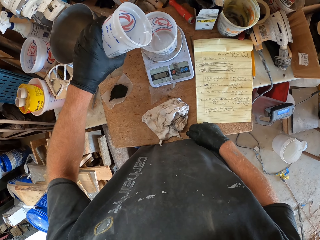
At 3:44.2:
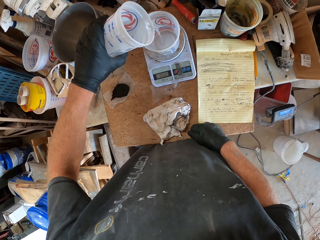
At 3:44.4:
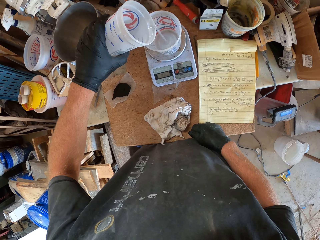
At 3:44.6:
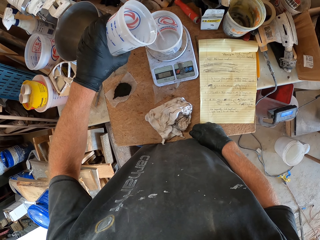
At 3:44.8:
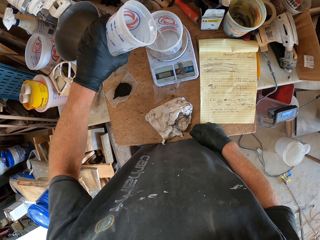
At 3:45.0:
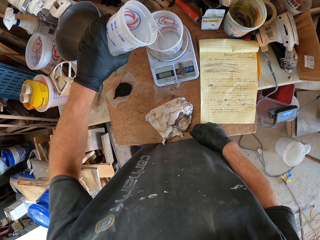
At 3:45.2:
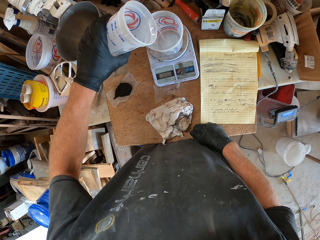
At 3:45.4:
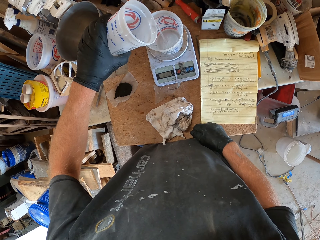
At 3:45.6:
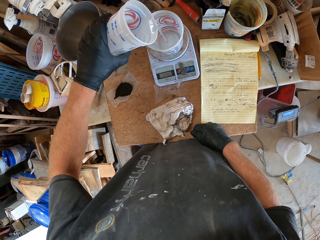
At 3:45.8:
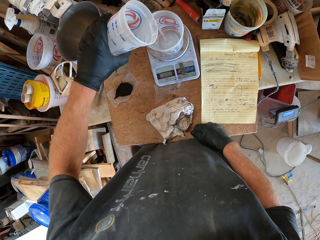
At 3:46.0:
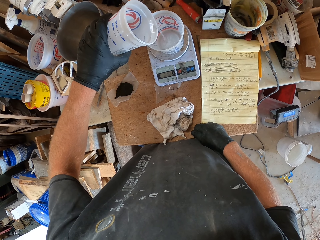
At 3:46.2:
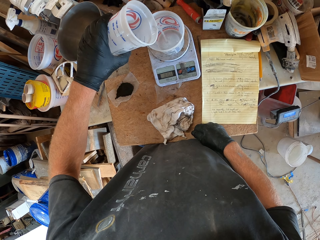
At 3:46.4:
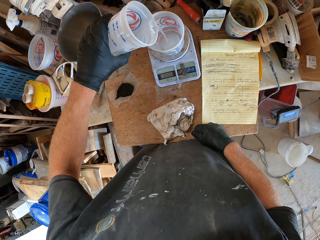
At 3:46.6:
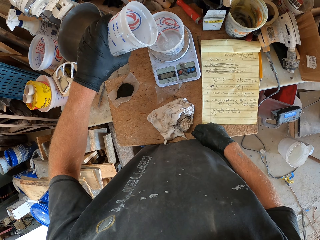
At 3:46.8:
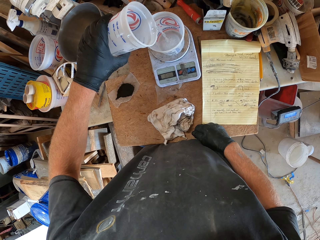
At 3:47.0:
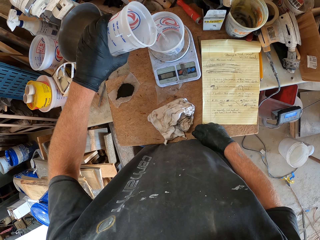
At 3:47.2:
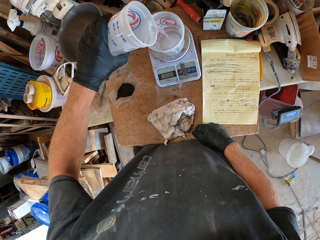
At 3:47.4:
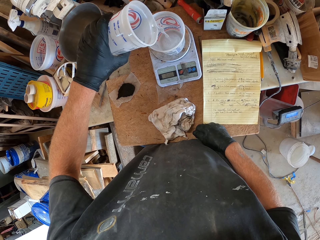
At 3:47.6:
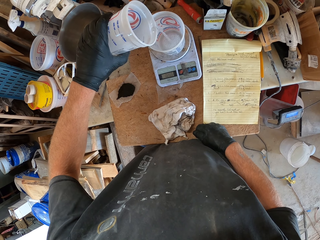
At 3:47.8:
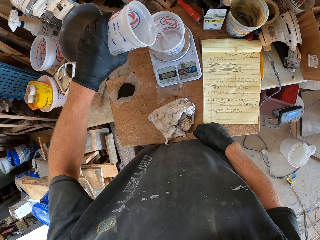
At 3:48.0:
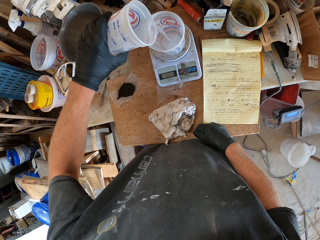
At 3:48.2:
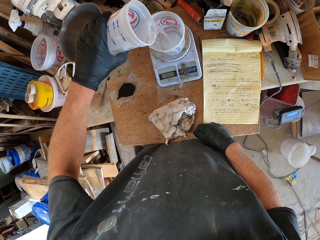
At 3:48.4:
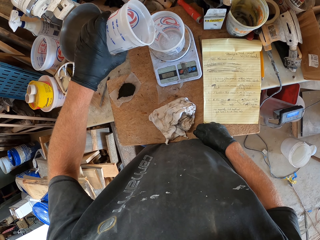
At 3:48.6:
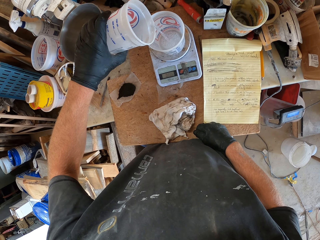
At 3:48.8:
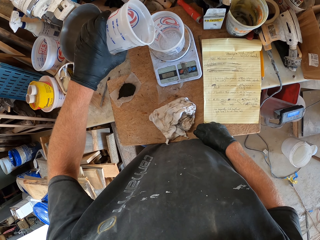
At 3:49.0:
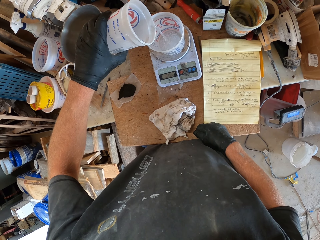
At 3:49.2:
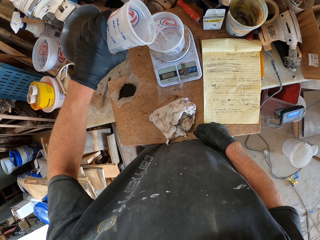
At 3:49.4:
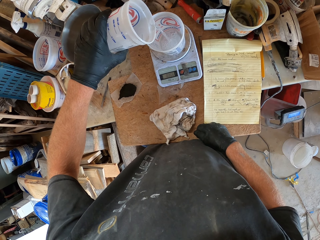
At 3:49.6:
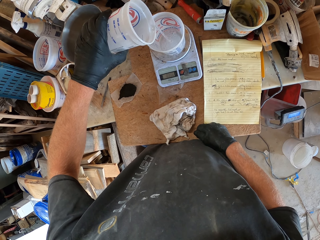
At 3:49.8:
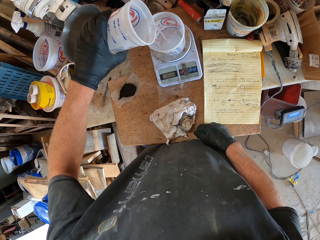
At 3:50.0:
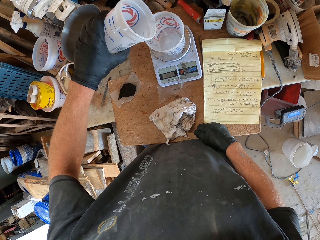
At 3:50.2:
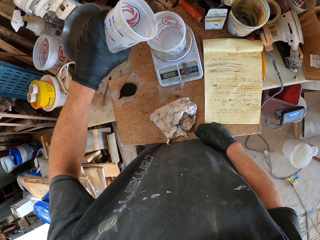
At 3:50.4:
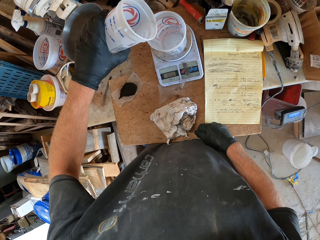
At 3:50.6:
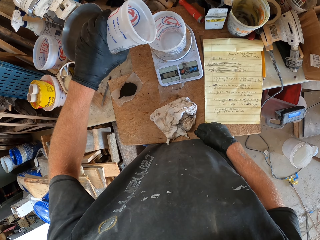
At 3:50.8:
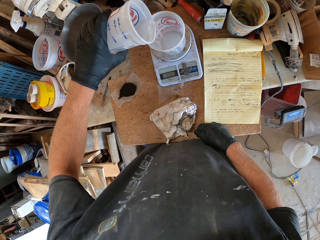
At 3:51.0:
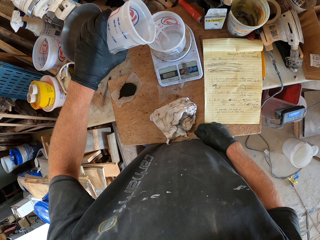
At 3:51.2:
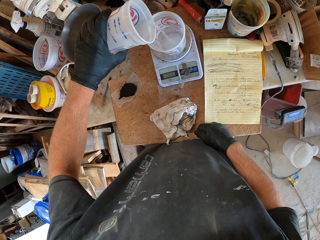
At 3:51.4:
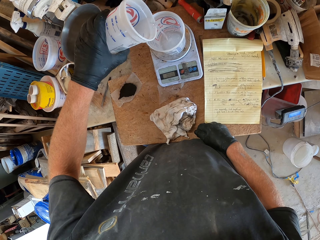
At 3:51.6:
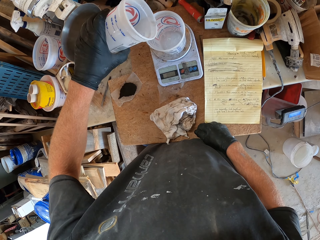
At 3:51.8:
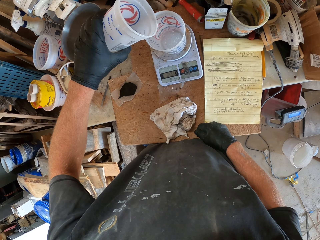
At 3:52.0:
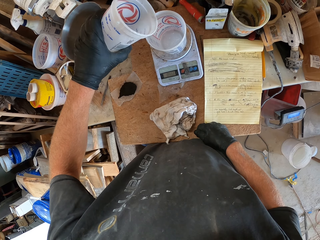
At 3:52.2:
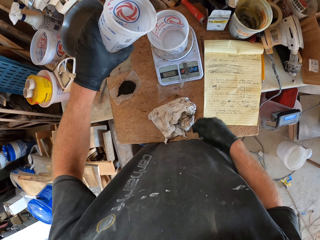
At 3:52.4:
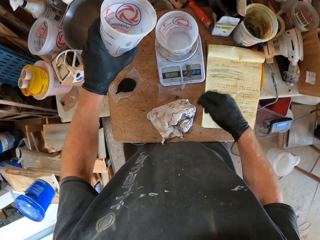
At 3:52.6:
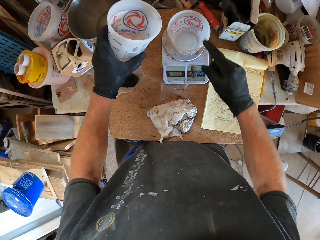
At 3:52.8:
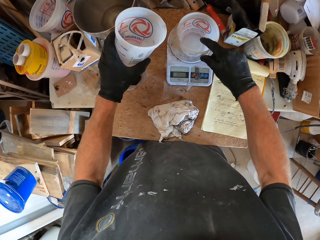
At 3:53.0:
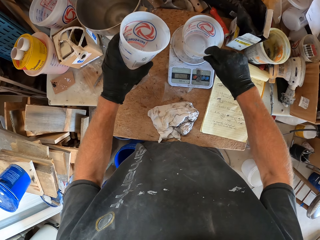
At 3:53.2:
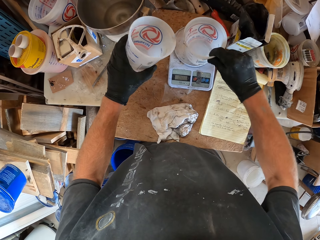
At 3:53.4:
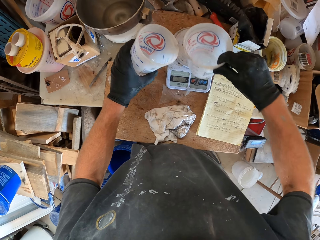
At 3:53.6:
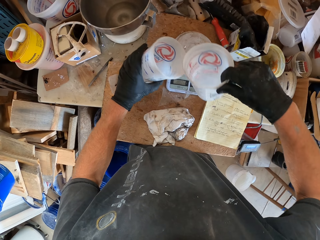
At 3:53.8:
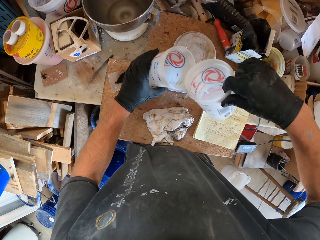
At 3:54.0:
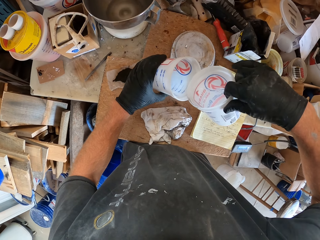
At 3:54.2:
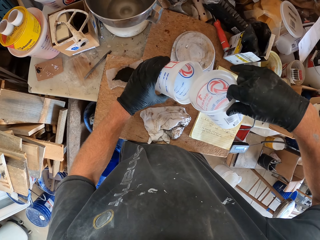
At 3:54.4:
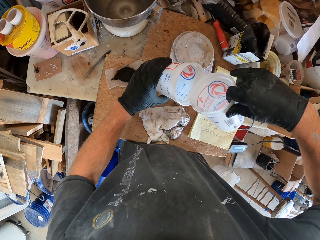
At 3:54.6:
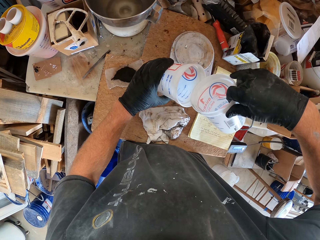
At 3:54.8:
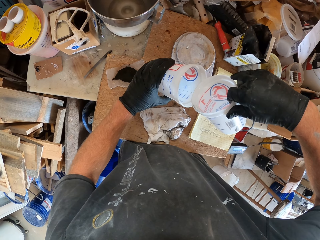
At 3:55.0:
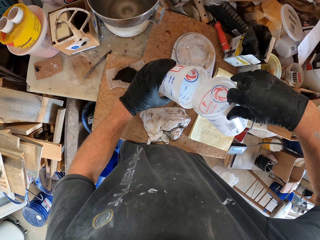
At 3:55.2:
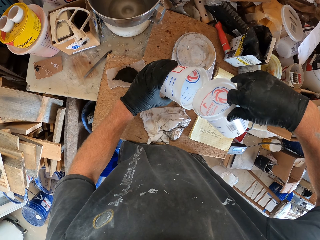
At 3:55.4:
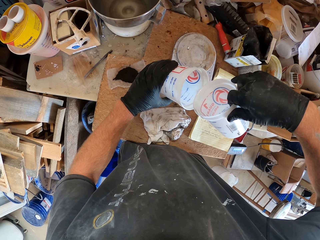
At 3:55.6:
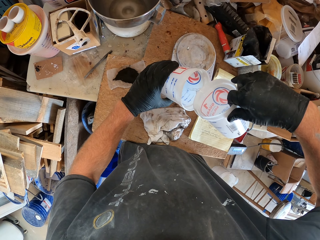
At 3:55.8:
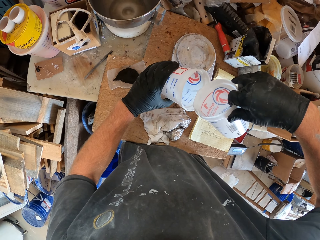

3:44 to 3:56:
The camera wearer lifts the plastic container. They pour water in the plastic container.

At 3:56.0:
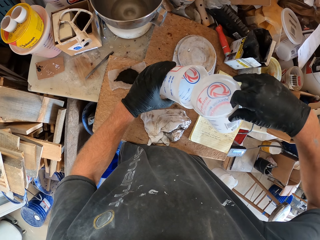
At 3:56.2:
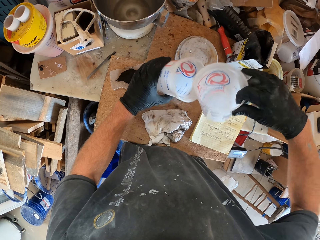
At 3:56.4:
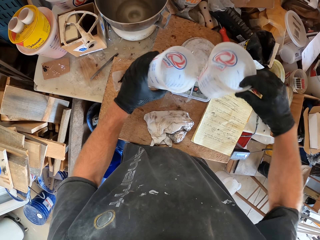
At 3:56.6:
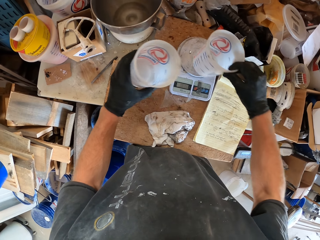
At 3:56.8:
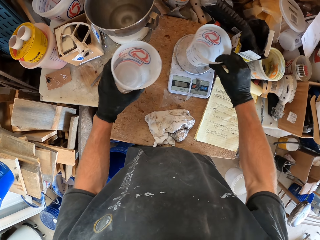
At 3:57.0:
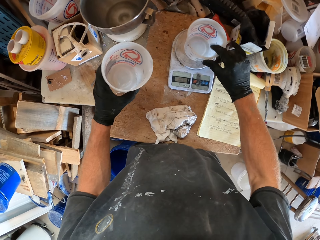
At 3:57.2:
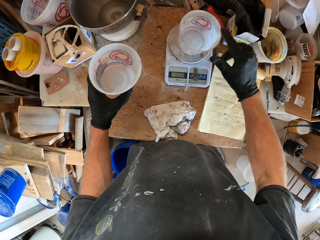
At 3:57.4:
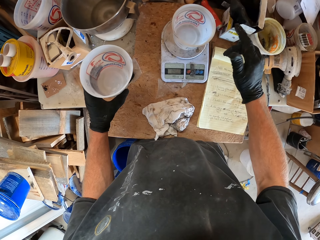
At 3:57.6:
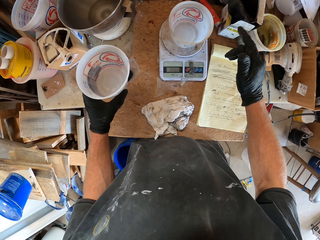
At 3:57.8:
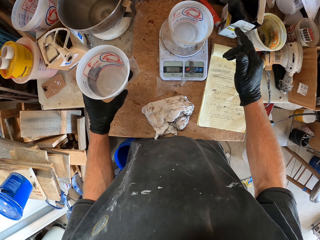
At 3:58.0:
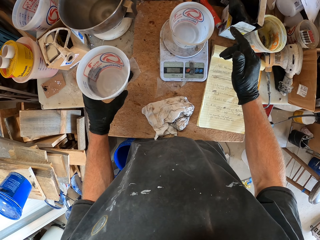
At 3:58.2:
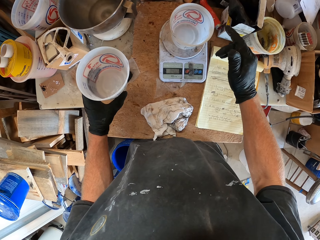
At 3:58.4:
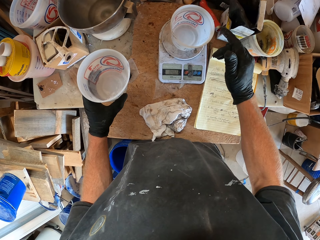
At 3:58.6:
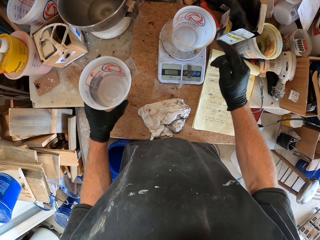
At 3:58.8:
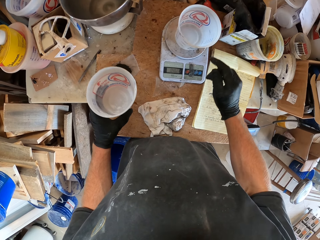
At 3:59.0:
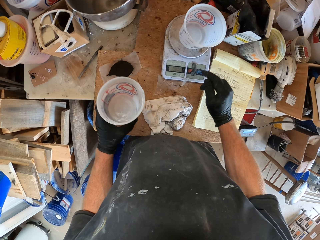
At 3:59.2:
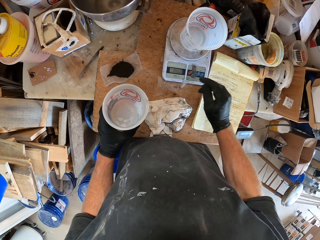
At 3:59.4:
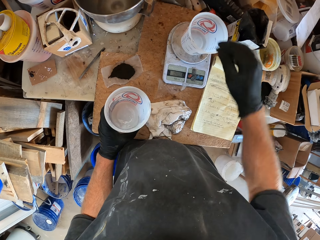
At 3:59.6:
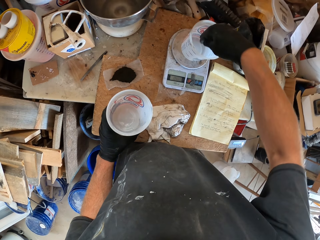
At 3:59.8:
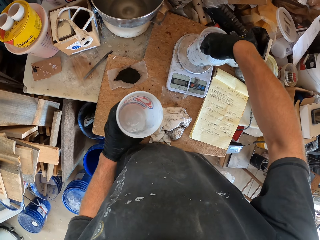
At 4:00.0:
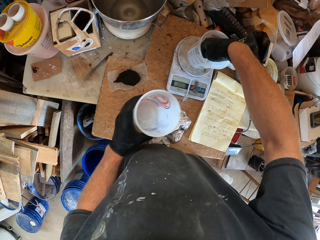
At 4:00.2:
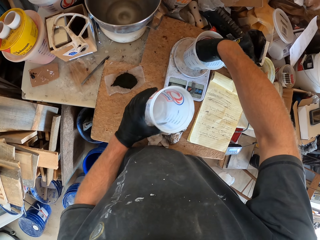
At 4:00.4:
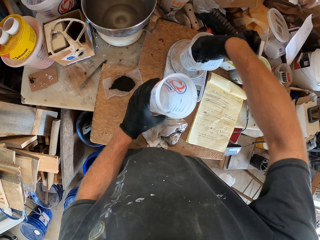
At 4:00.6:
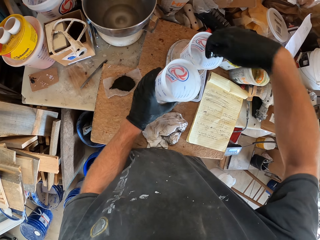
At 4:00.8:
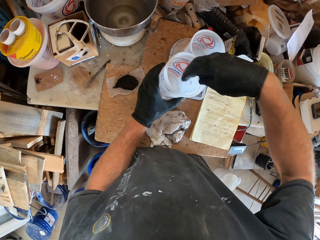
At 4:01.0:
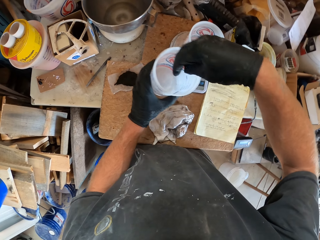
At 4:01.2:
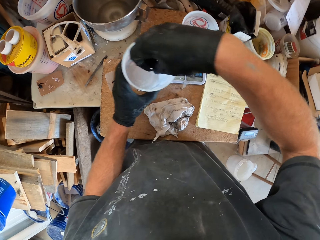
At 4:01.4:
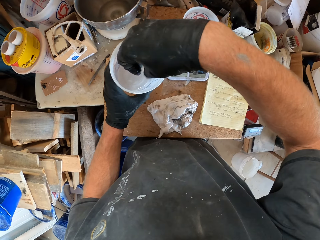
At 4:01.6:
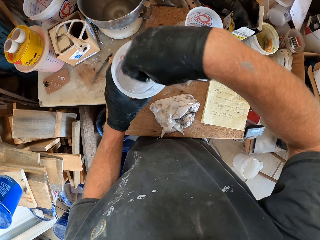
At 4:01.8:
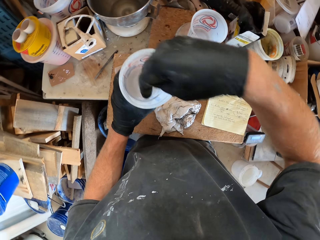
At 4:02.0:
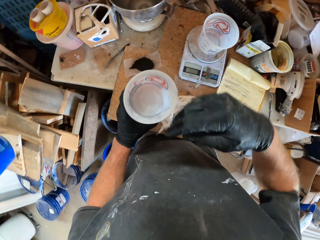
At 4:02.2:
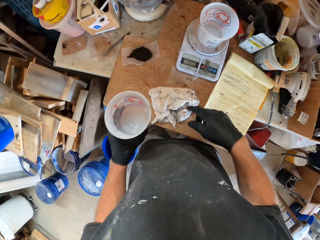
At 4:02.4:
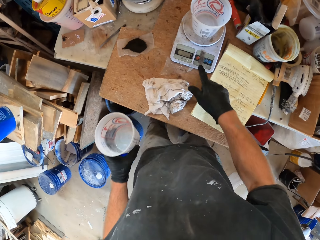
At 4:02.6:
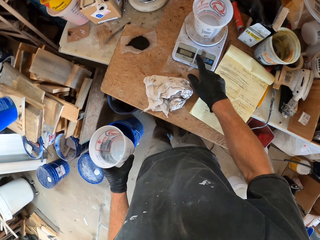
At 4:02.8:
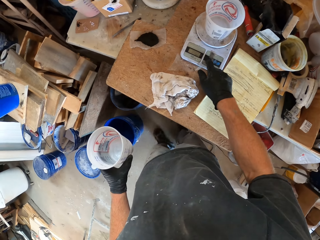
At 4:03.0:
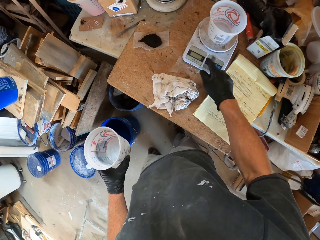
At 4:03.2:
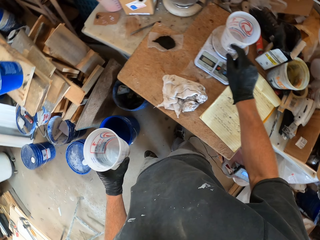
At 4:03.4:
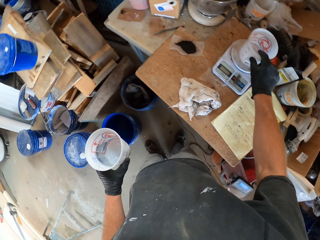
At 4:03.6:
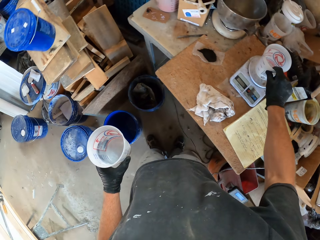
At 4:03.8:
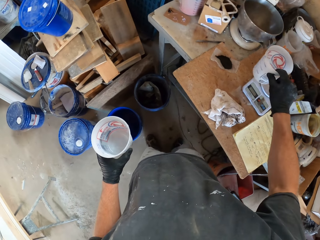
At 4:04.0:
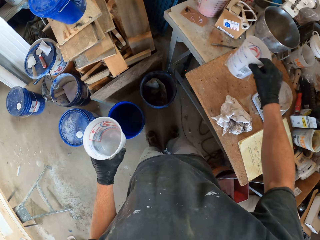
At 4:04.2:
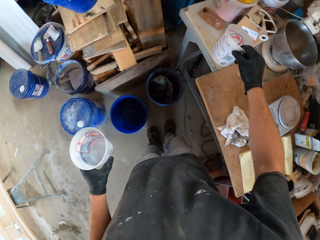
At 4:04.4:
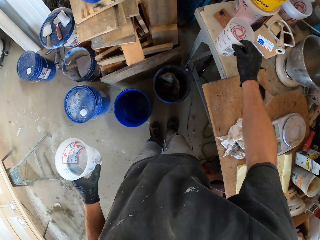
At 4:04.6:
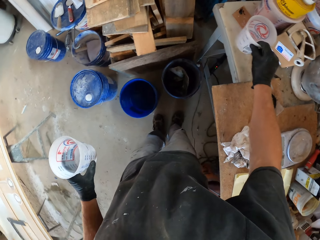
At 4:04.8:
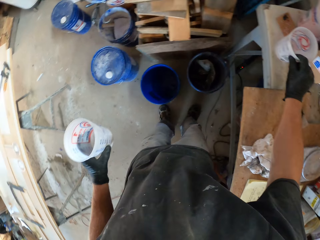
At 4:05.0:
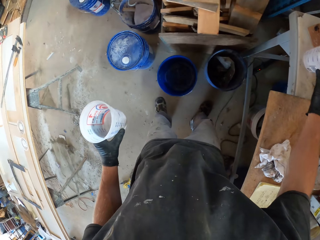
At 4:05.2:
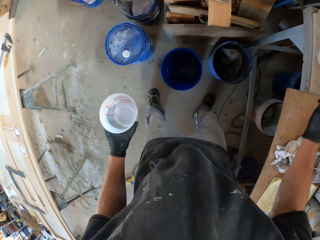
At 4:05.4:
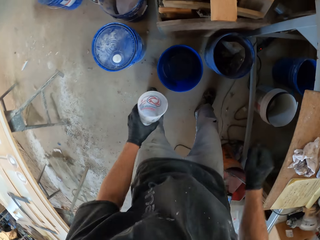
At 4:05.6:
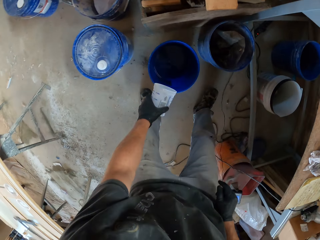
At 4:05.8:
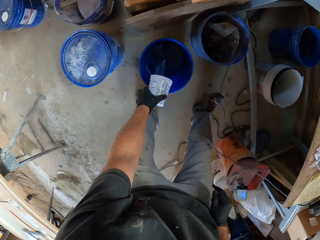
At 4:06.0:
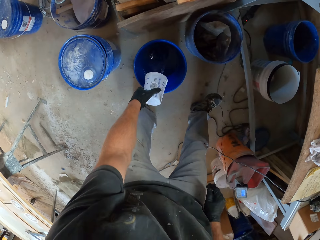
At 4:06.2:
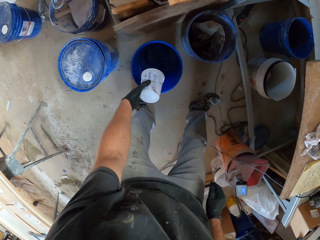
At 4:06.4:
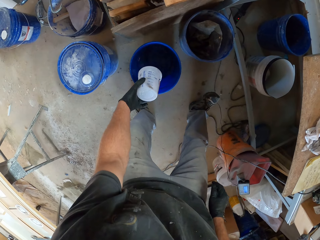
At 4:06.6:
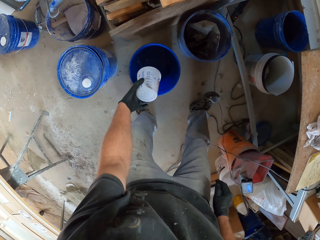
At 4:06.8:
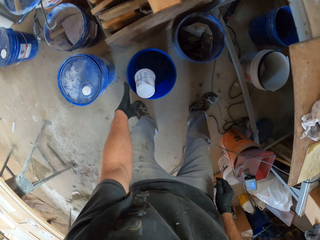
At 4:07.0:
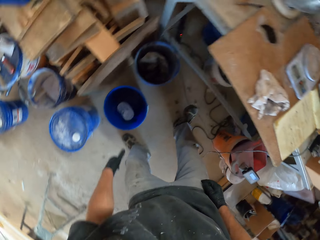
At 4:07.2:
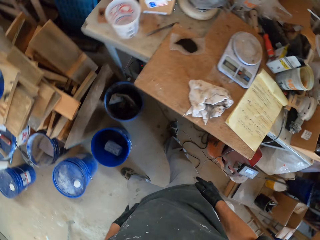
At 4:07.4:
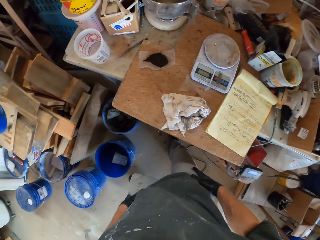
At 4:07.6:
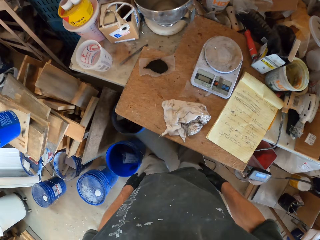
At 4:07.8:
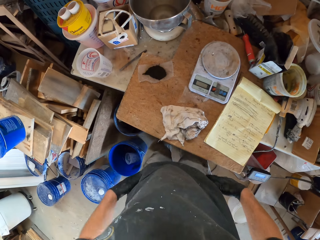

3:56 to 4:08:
The camera wearer puts the plastic container on the weighing scale. They look at the weighing scale. They put the hand in the plastic container. They shake the hand. They operate the weighing scale. They lift the plastic container. They put the plastic container on the table. They move the leg. They pour the water in the bucket or bowl. They put the plastic container in the bucket. They move the leg.
